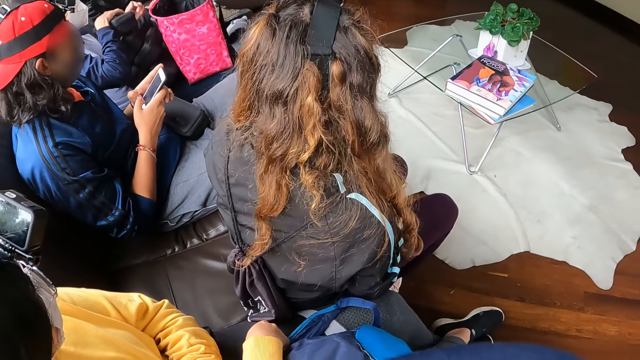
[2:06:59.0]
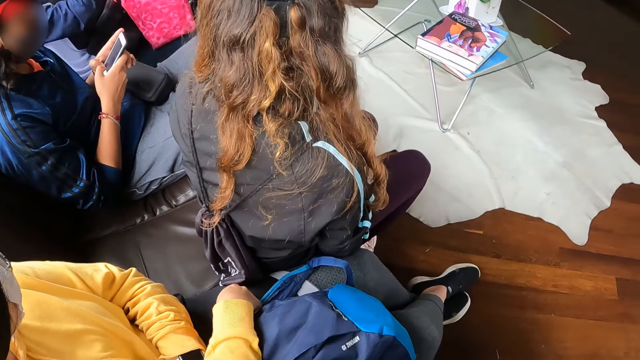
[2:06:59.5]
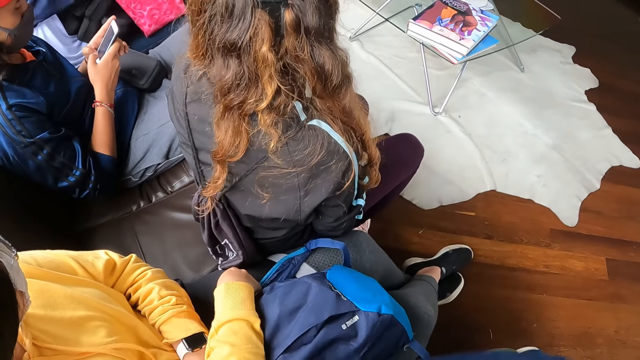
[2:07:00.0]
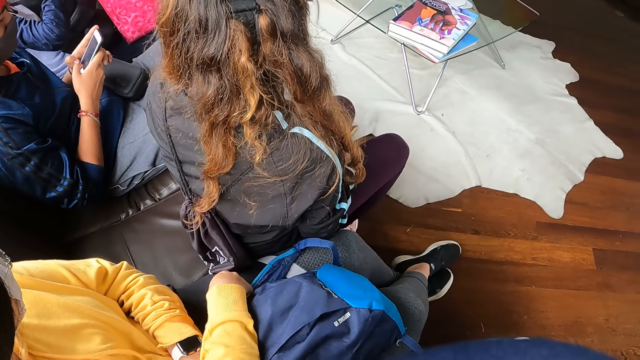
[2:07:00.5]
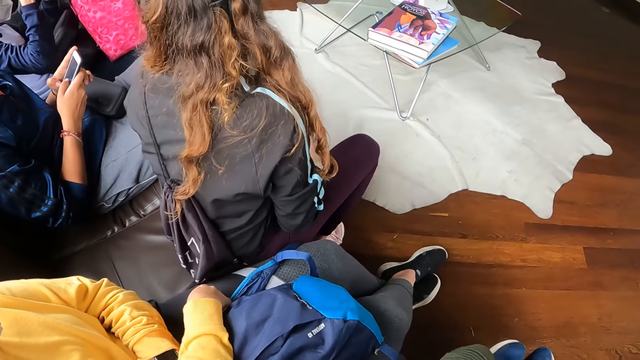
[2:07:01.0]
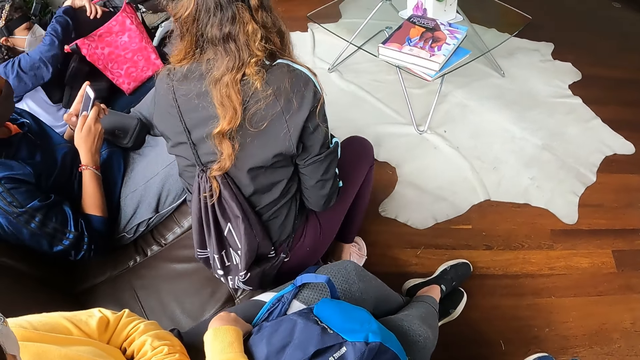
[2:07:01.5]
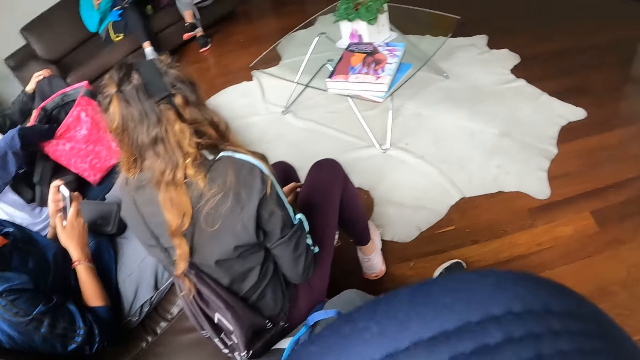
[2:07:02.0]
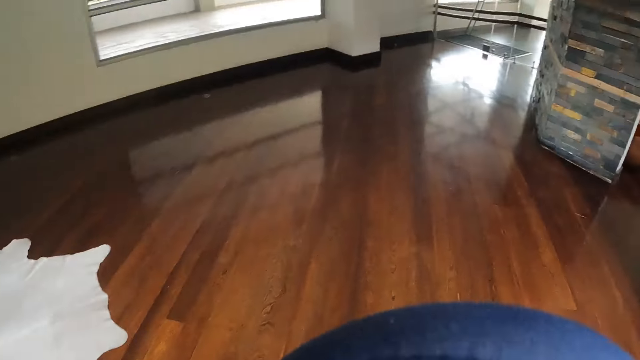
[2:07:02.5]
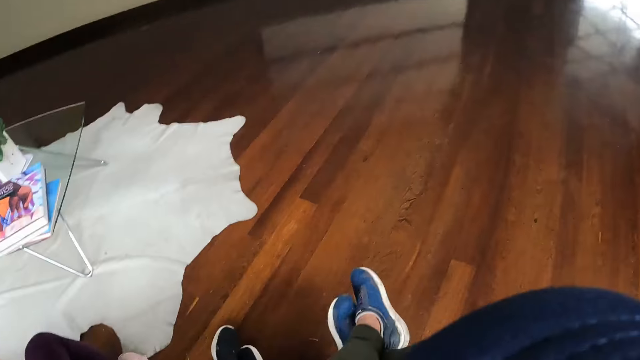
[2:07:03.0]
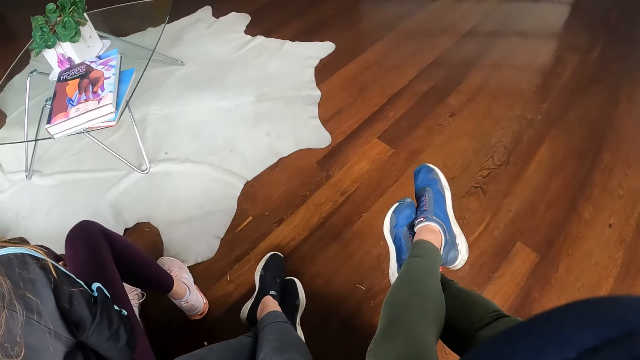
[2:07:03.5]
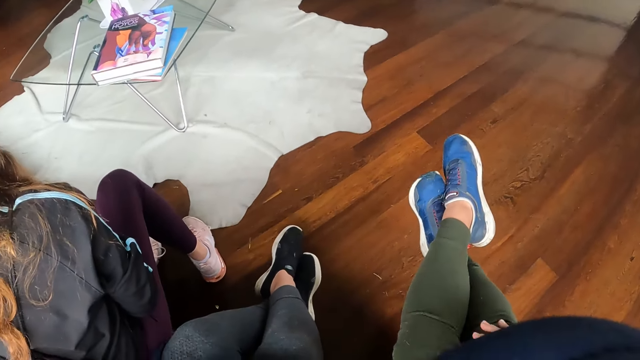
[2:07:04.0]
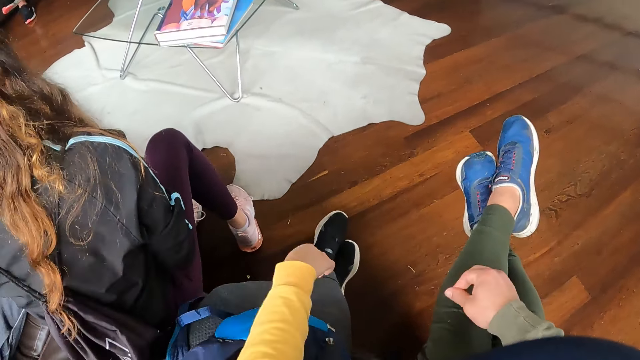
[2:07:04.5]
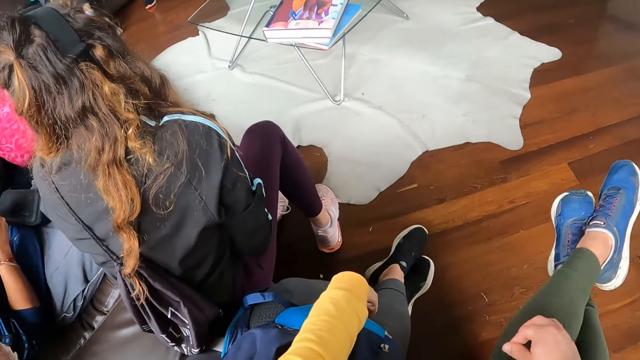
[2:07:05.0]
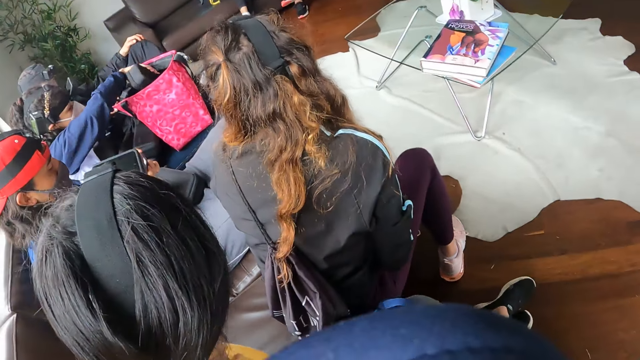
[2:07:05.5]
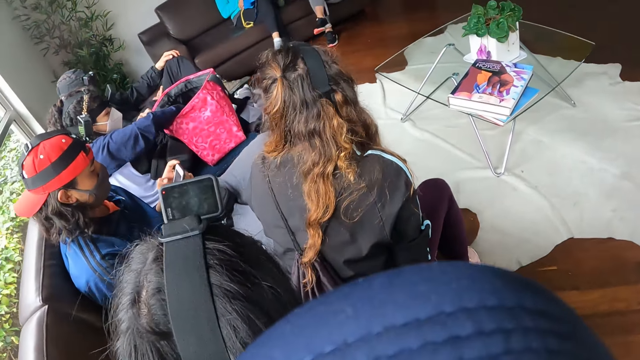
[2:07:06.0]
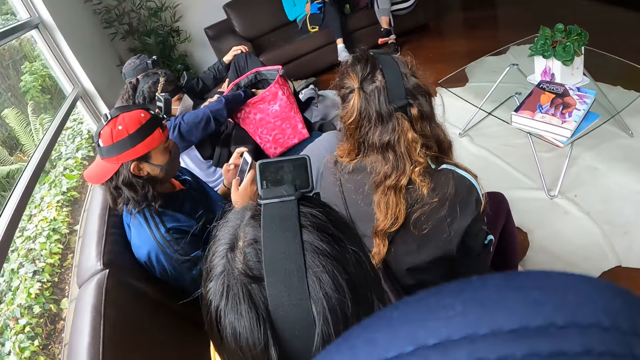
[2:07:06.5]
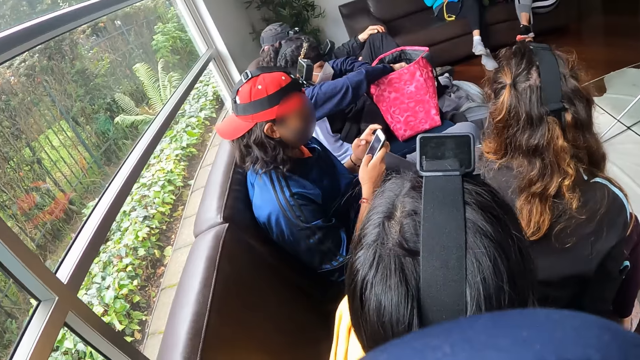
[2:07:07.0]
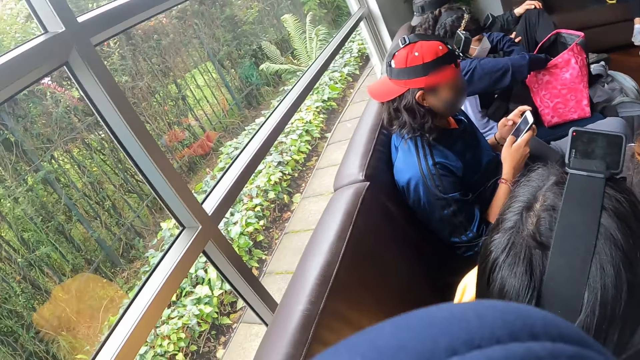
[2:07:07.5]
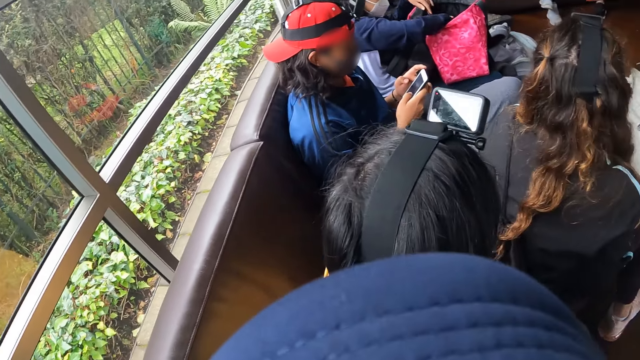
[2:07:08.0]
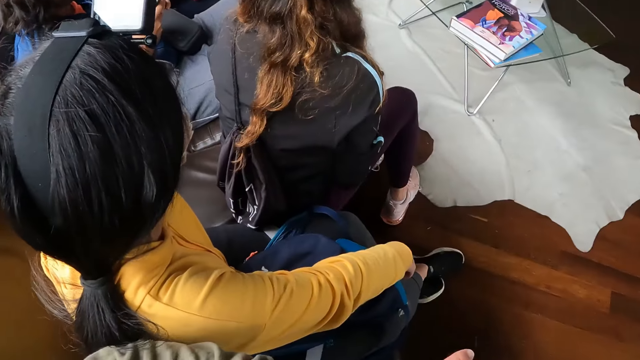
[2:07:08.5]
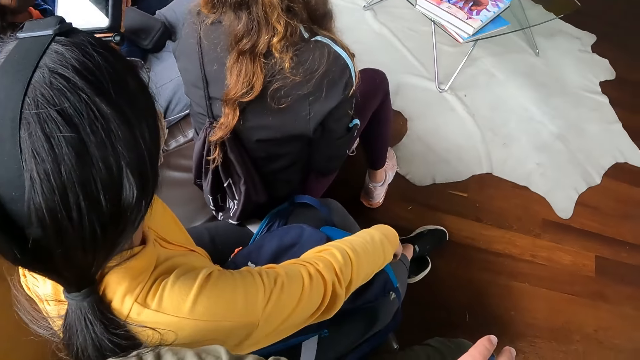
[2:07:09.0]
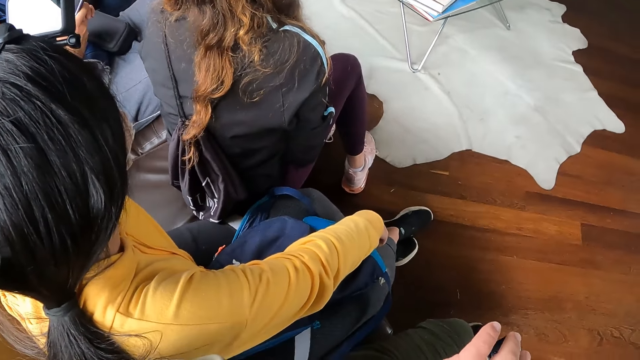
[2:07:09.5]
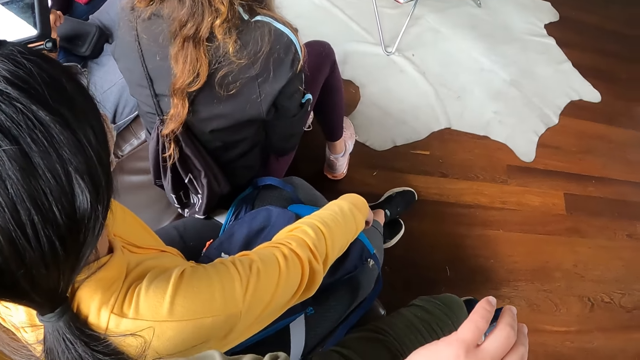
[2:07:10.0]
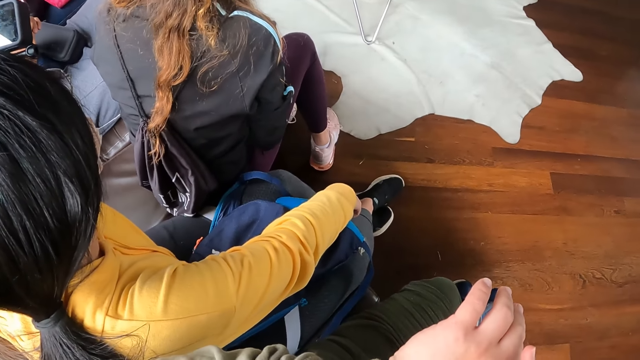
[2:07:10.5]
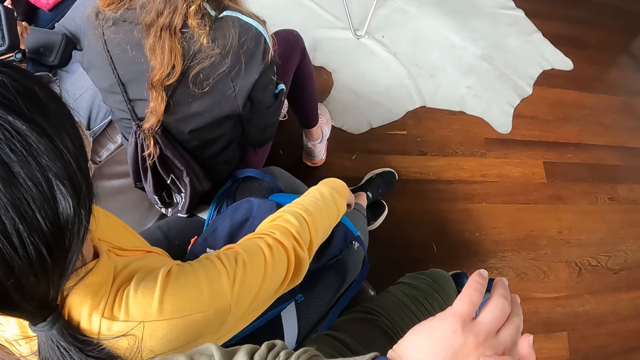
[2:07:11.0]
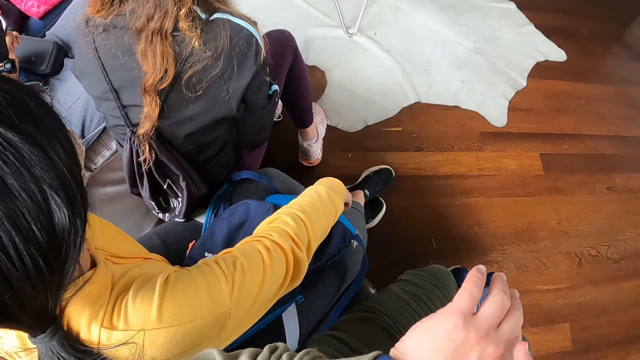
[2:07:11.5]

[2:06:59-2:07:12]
A woman moves on a seat. Another woman puts the purse in a bag on her laps with her right hand. The camera wearer pulls her trousers. She picks pieces of cloth with a hand. A woman puts a bag in a bigger bag. The camera wearer looks through a window. She stares at the floor.

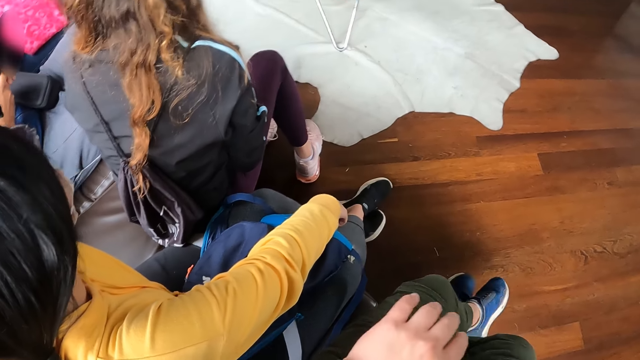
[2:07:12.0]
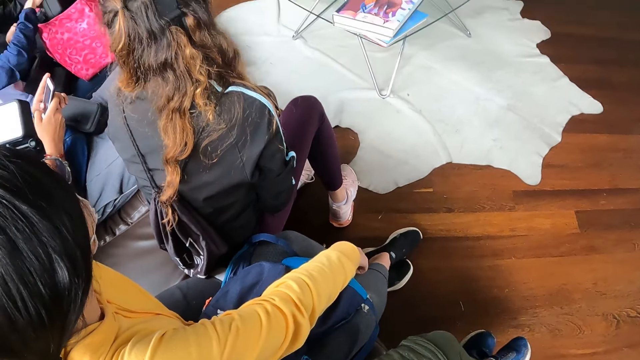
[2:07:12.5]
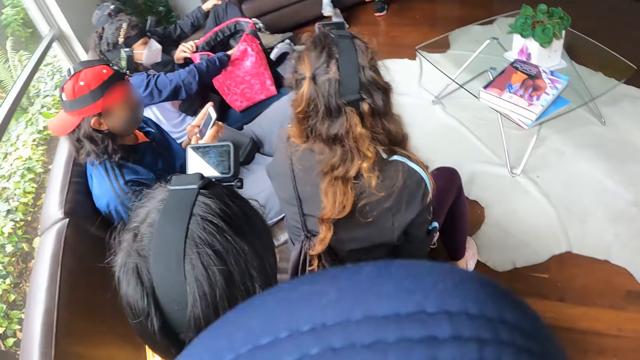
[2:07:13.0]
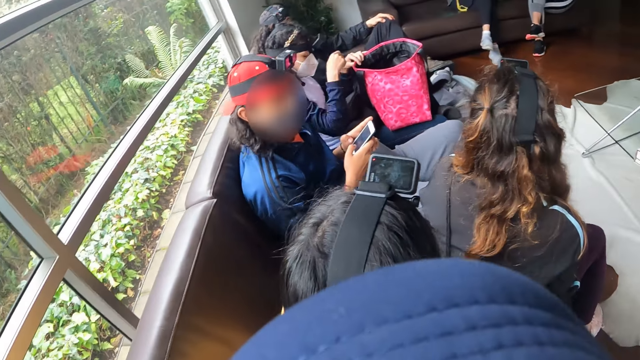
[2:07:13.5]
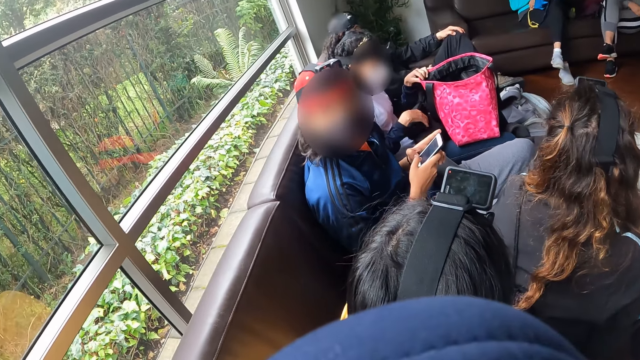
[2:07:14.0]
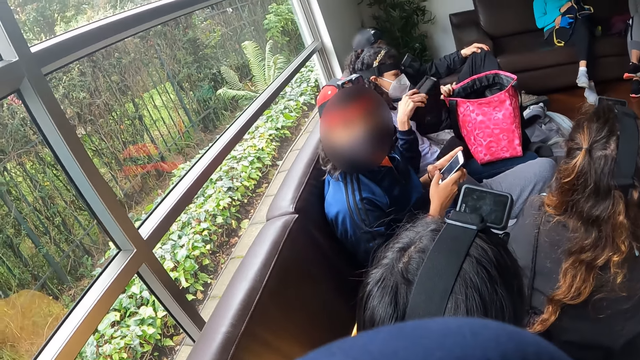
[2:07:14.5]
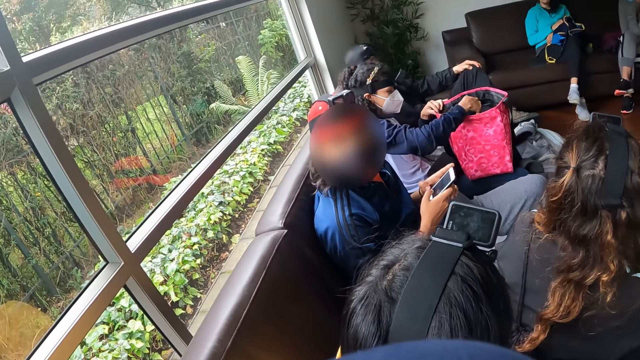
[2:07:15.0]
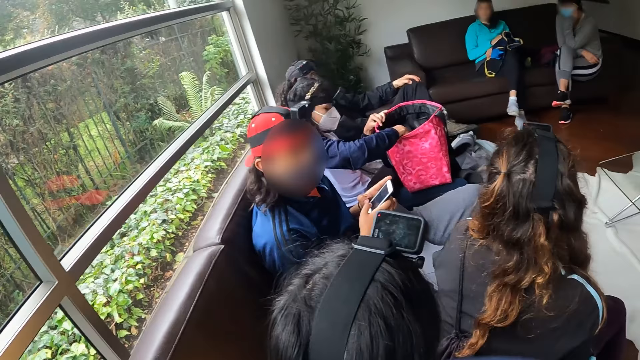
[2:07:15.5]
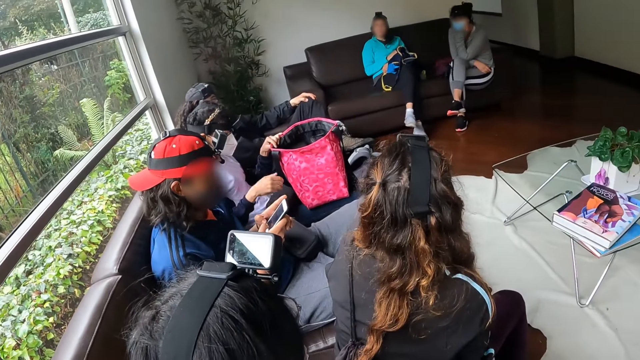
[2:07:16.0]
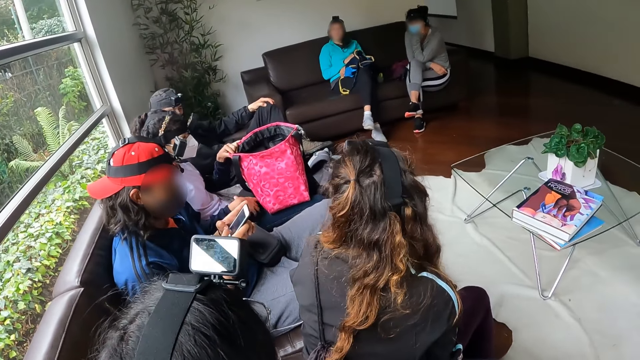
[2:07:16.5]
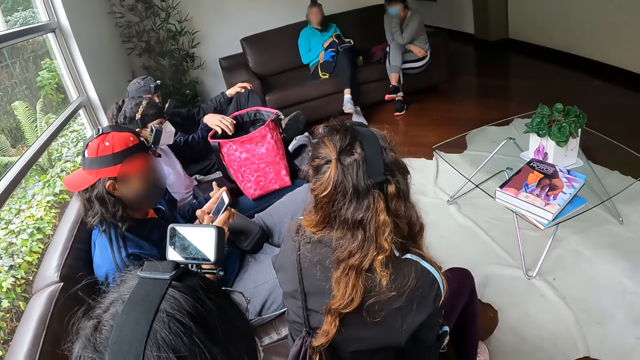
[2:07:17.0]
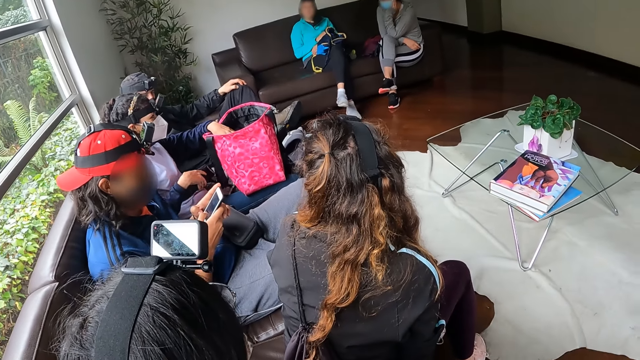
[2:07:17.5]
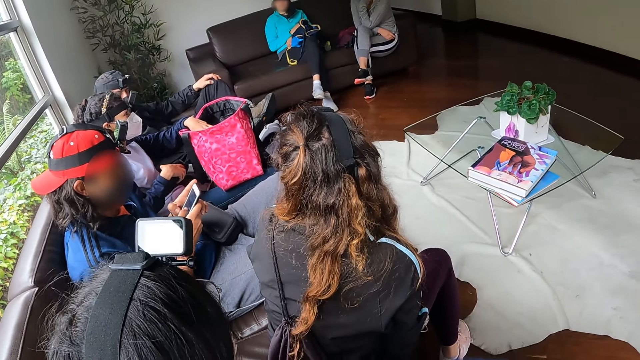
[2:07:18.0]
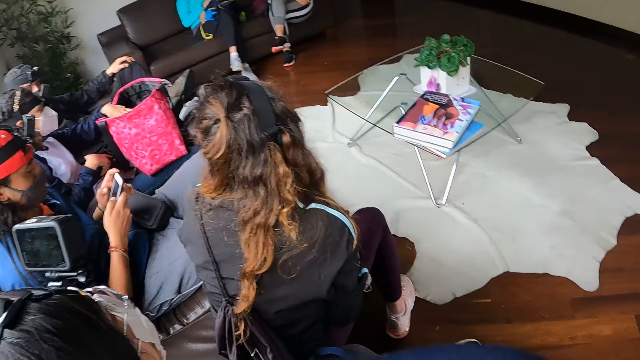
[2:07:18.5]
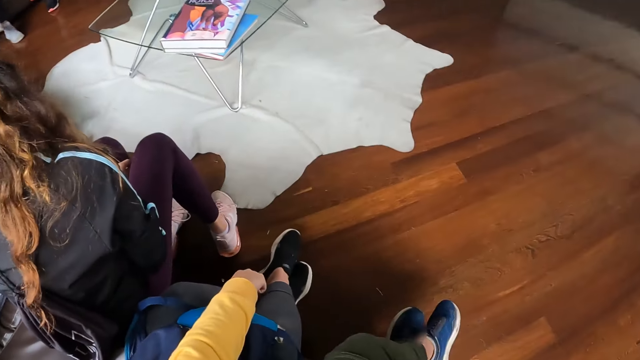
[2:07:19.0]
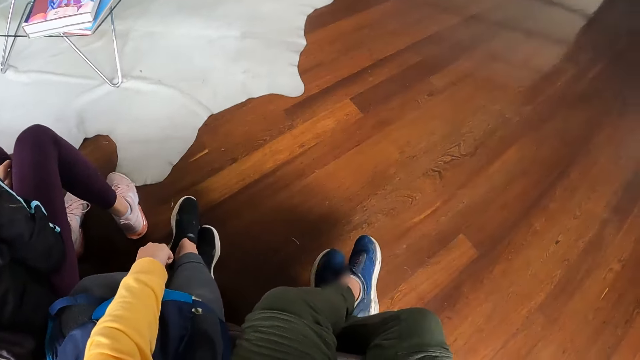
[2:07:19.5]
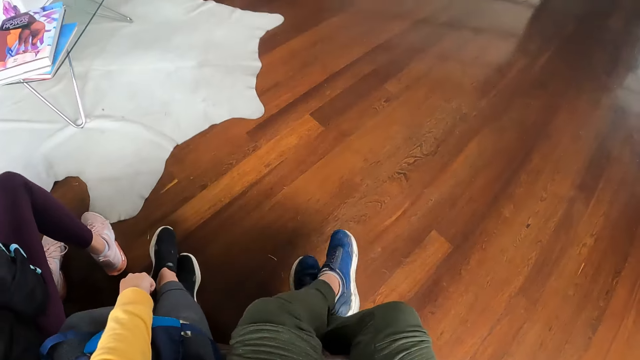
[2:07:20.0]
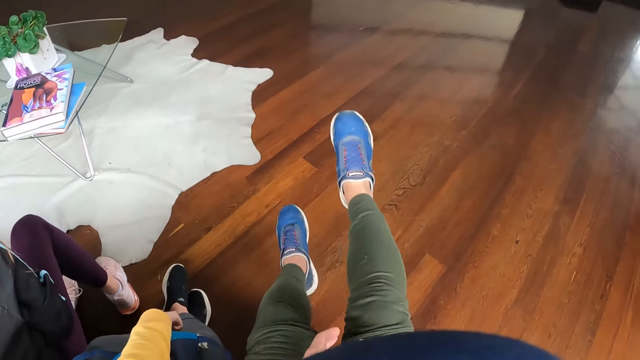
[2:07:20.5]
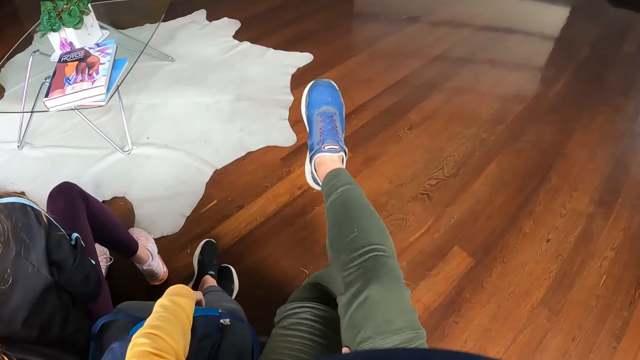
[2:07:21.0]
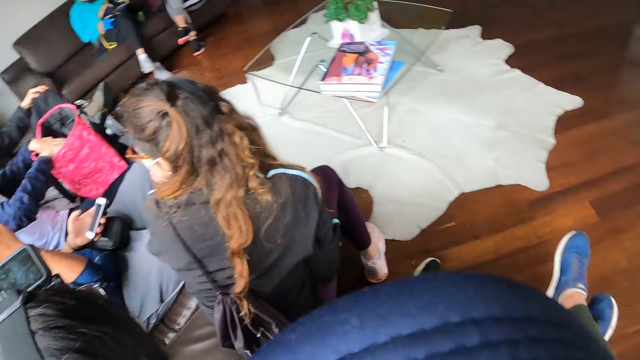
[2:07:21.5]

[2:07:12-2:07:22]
The woman puts the purse in the bag on her laps with her right hand, removes her right hand from the bag on her laps, and takes the purse from her lap with her left hand. The woman puts the purse in the bag on her laps with her right hand, removes her right hand from the bag on her laps, takes the purse from her lap with her left hand, and puts her left hand in the bag on her laps. The camera wearer moves her legs. She stretches her legs. She crosses her legs.
